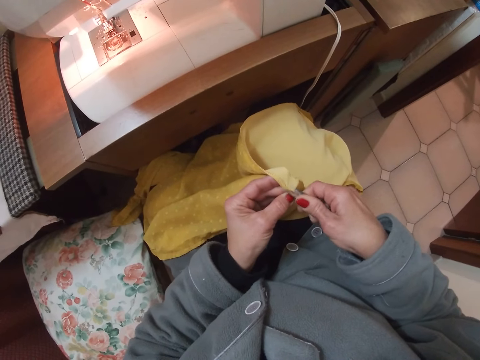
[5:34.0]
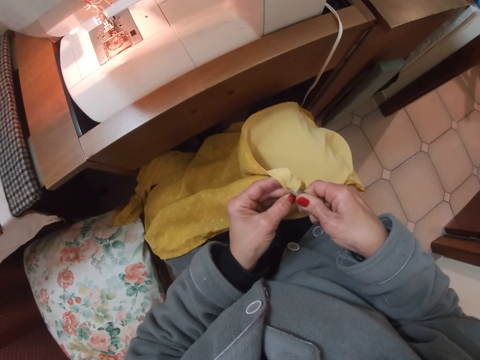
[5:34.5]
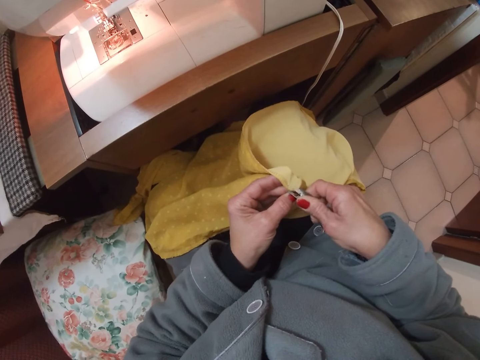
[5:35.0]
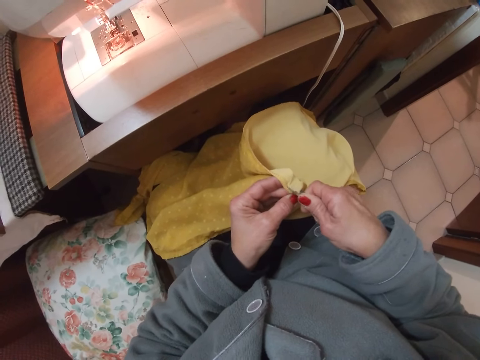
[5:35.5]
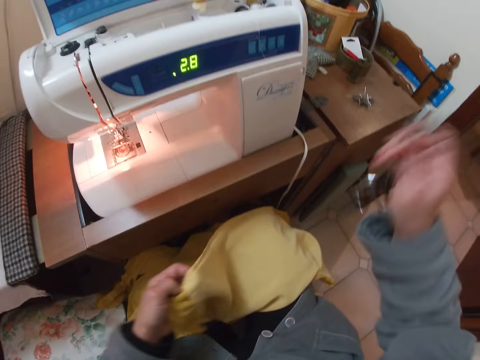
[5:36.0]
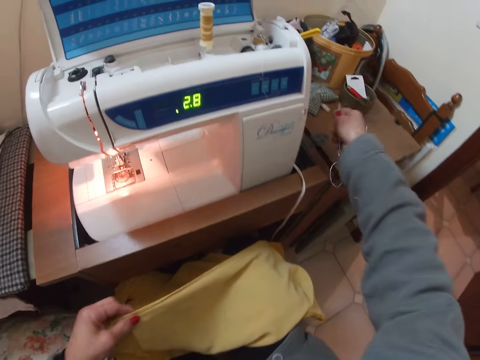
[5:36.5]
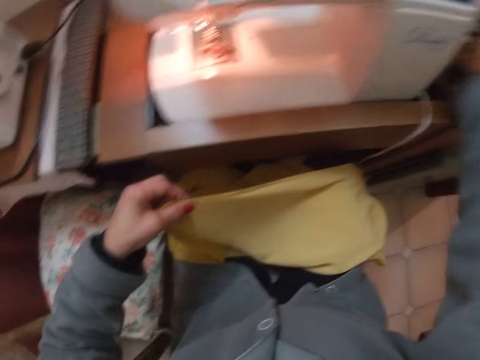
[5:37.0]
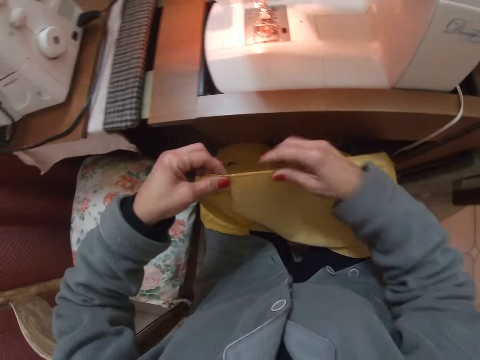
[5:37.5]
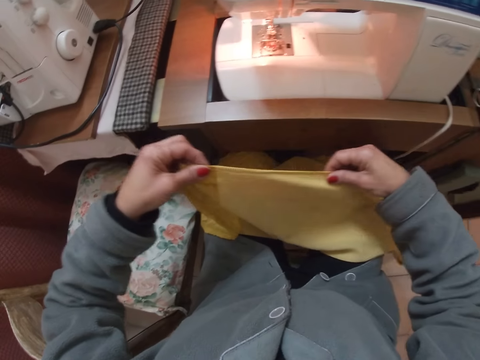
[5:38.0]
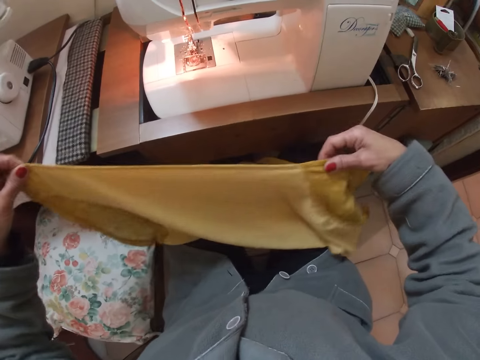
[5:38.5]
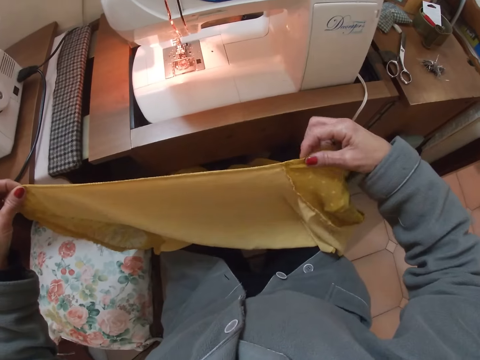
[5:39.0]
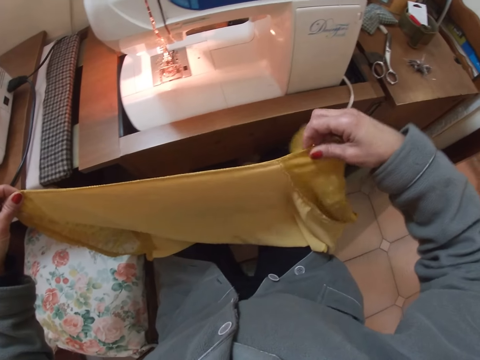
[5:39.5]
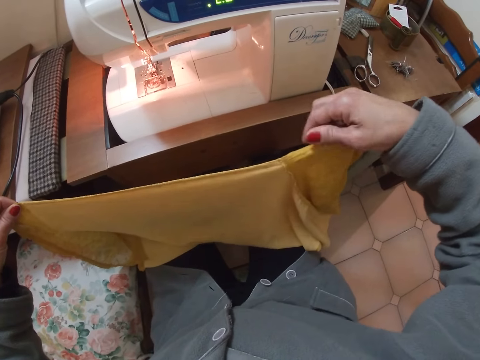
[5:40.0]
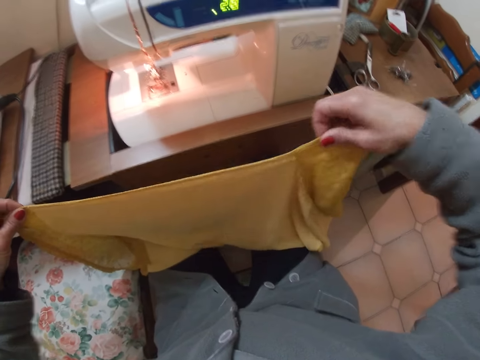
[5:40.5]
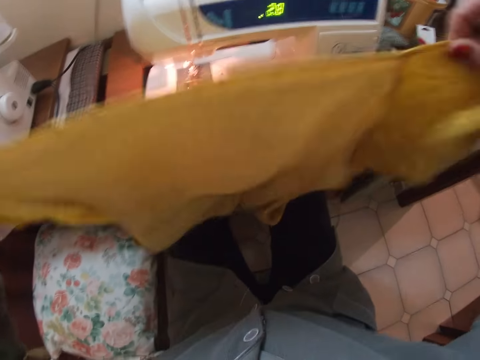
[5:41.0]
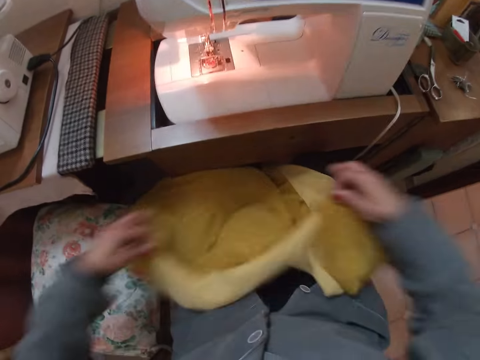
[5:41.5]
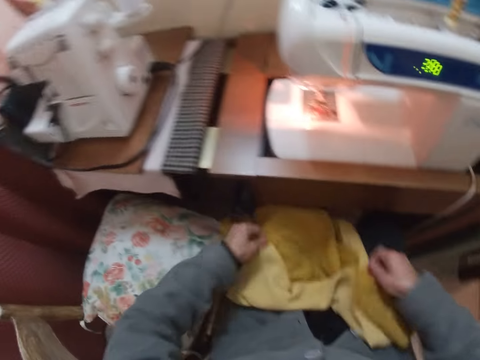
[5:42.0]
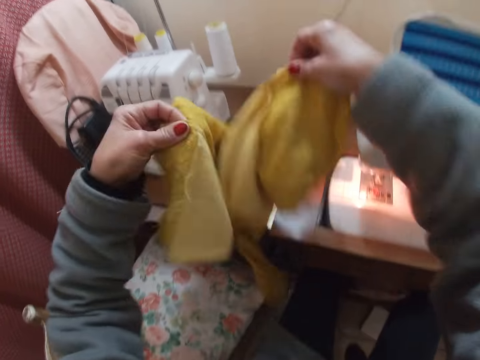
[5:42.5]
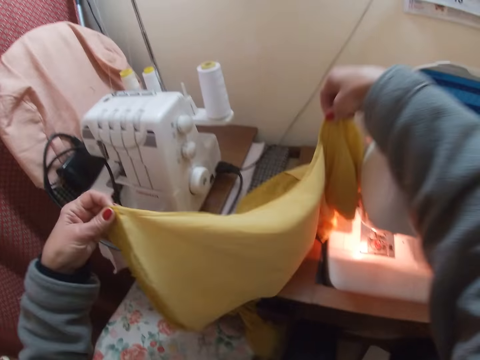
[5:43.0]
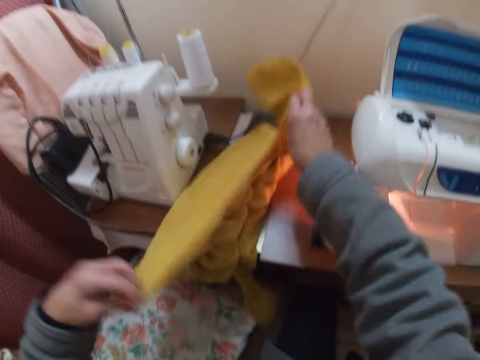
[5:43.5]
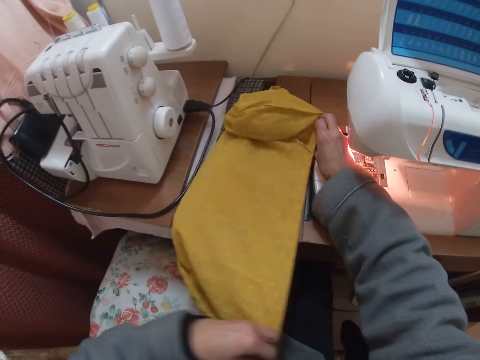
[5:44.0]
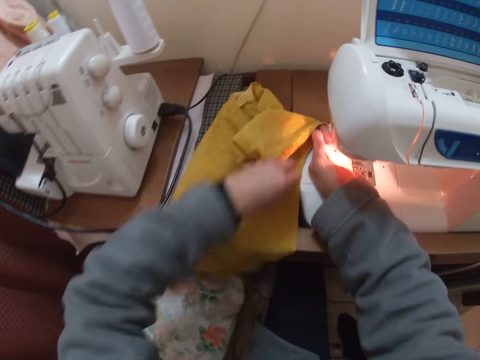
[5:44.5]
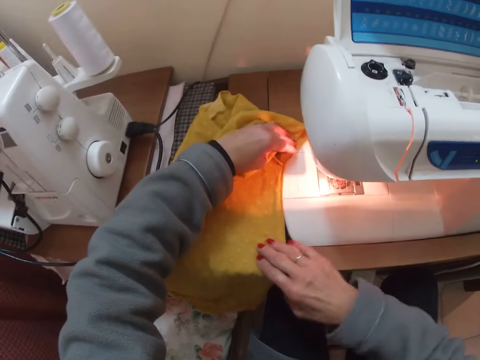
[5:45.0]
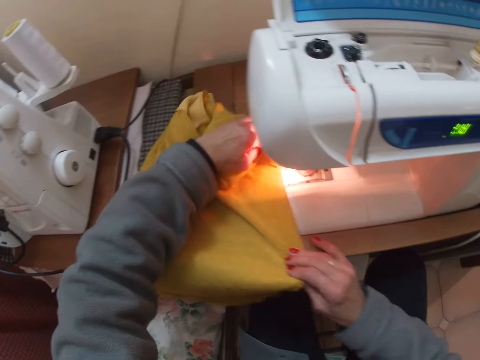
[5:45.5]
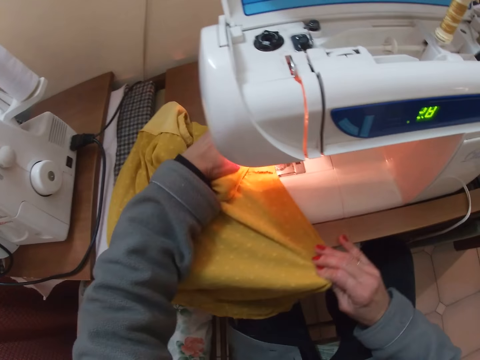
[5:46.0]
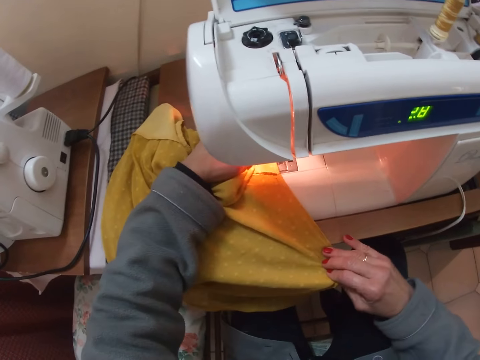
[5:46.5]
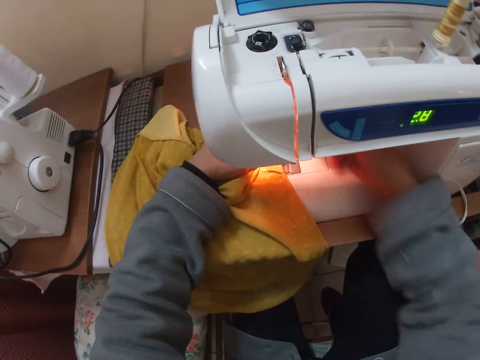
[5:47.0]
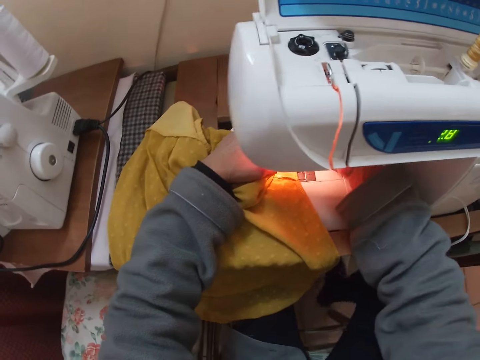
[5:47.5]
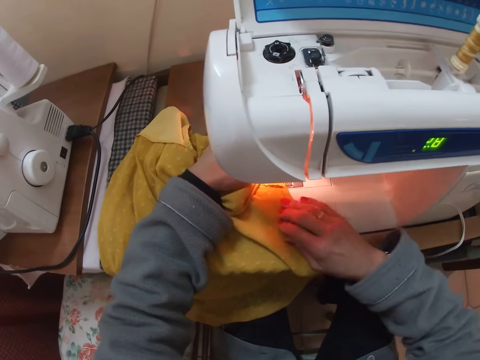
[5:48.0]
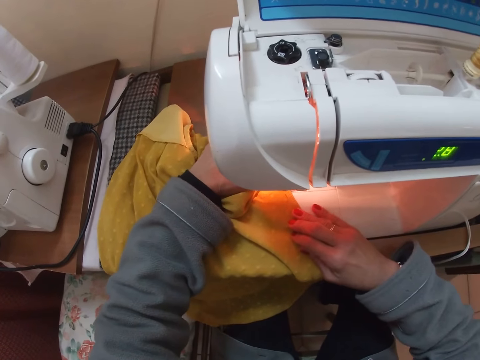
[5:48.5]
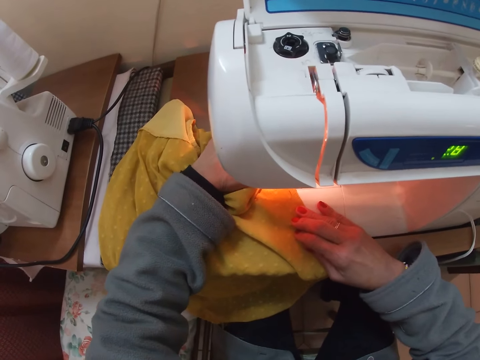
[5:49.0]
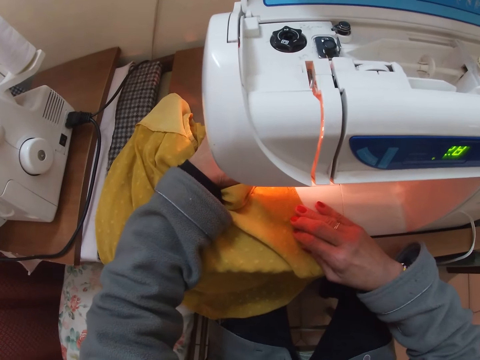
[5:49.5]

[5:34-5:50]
The camera wearer cuts the fabric with the scissors. They place the scissors on the table beside the machine. They hold the fabric with both hands. They align the edge of the side of the blouse. They spread the fabric. They put the fabric on his thighs and lift the fabric off his thighs. They put the fabric on the table. They hold the fabric with both hands. They place the blouse on the machine foot presser. They press the foot presser lever with her right hand. They adjust the blouse on the machine with both hands.

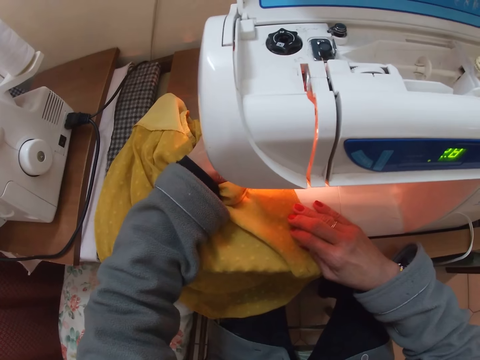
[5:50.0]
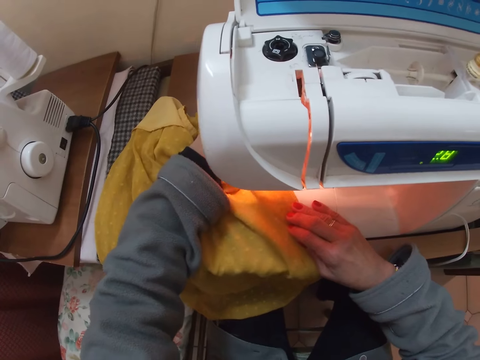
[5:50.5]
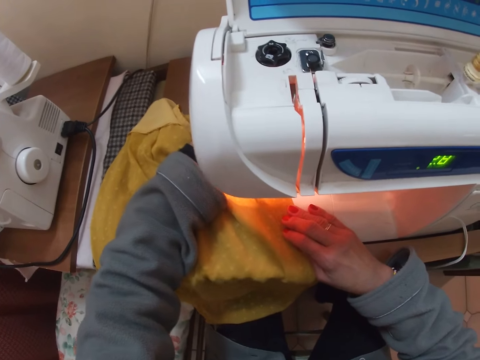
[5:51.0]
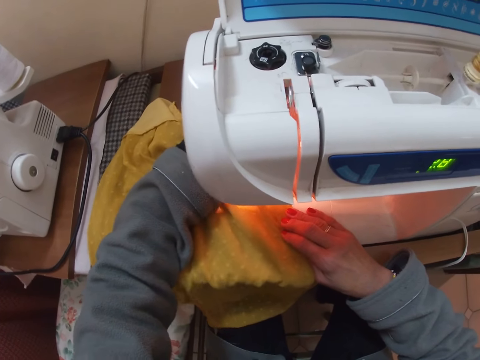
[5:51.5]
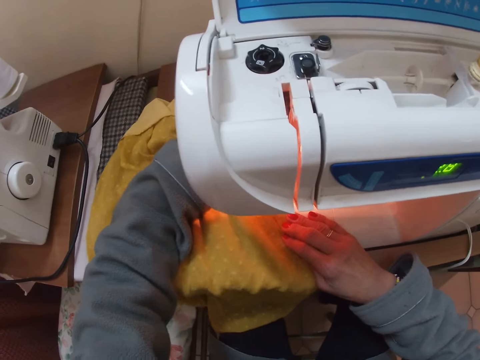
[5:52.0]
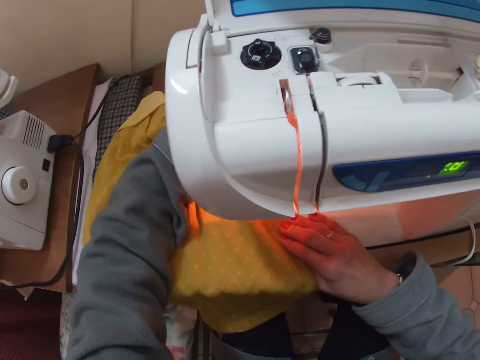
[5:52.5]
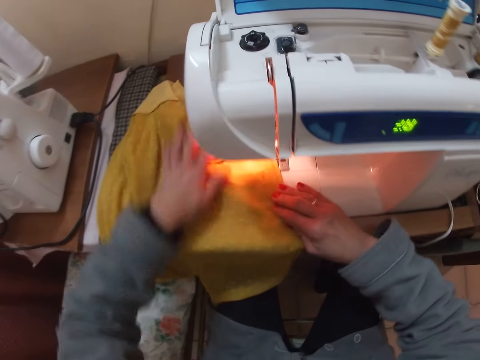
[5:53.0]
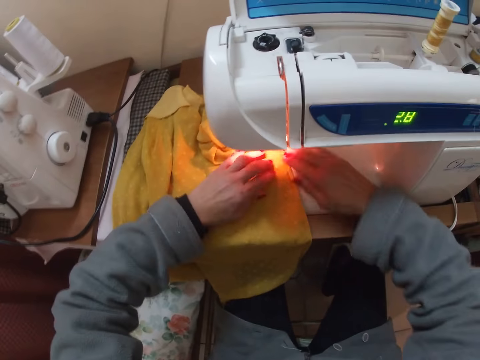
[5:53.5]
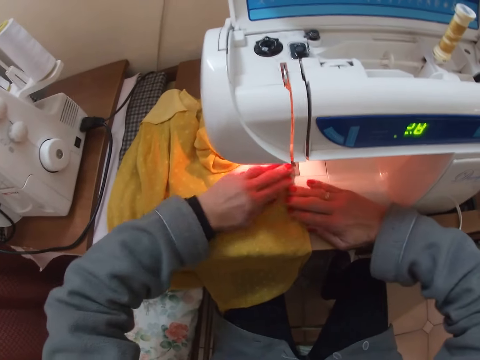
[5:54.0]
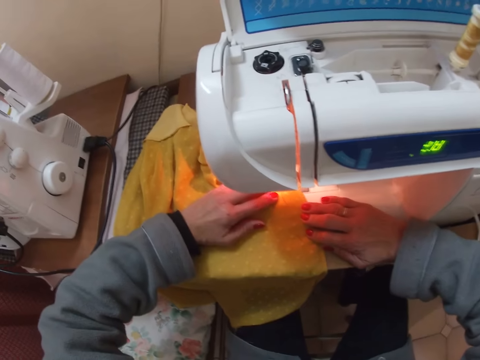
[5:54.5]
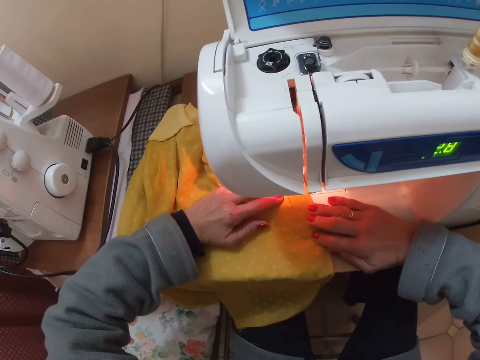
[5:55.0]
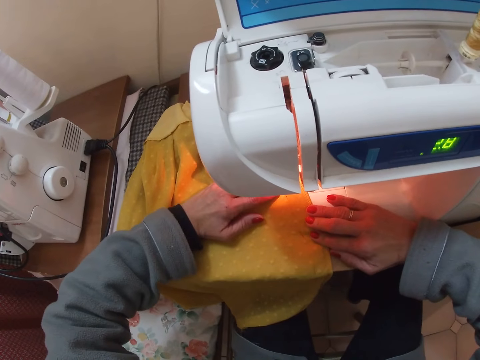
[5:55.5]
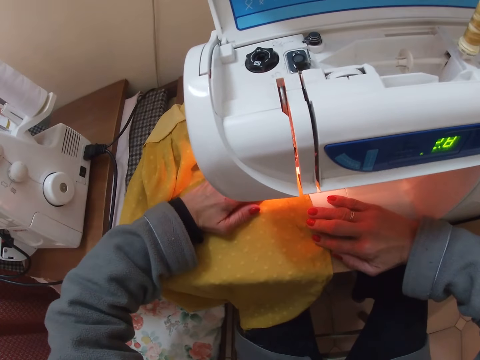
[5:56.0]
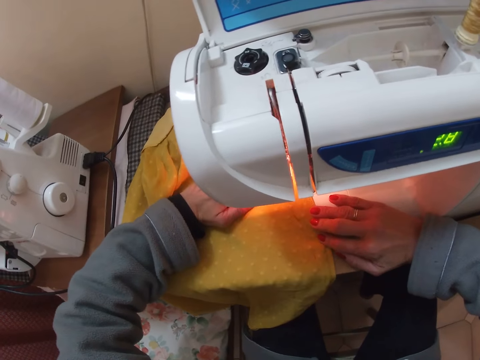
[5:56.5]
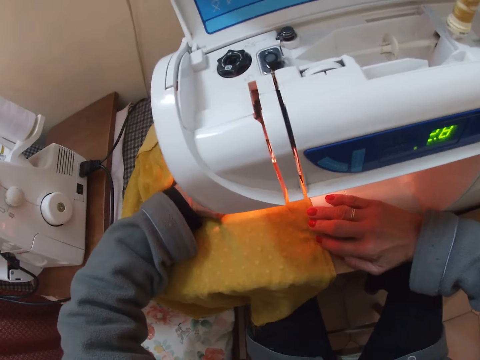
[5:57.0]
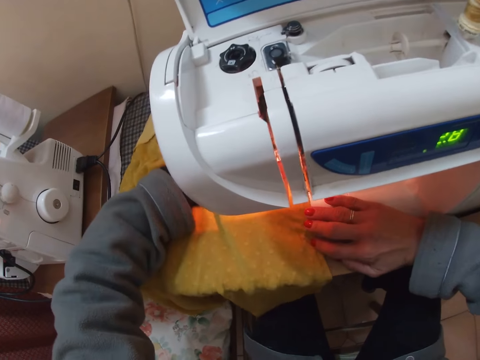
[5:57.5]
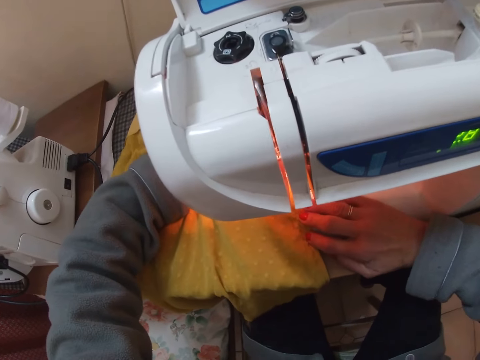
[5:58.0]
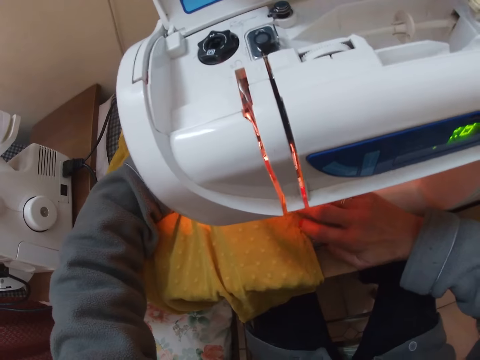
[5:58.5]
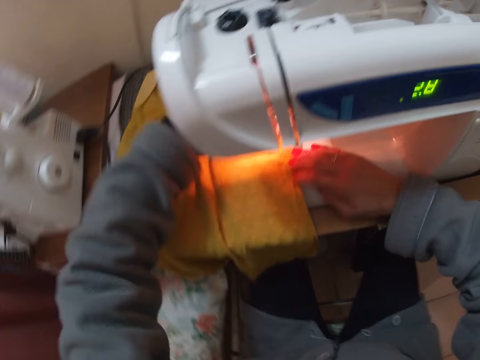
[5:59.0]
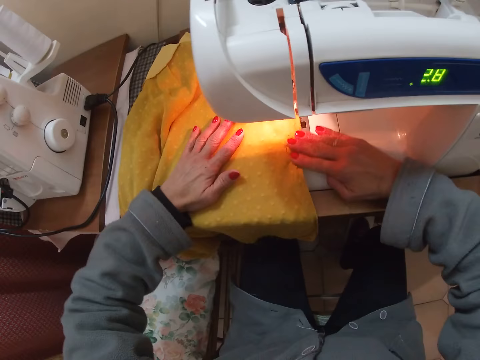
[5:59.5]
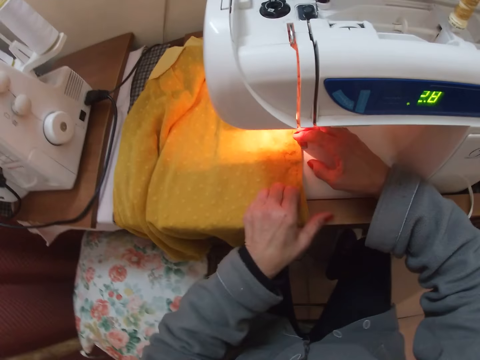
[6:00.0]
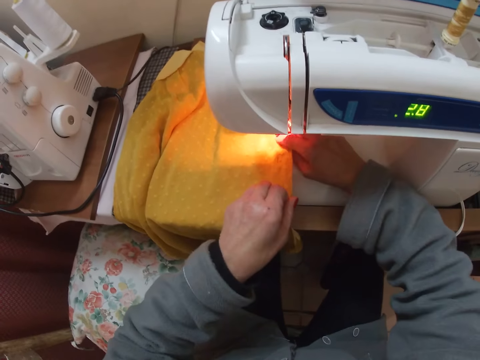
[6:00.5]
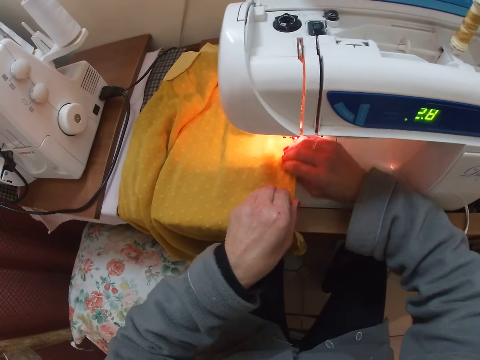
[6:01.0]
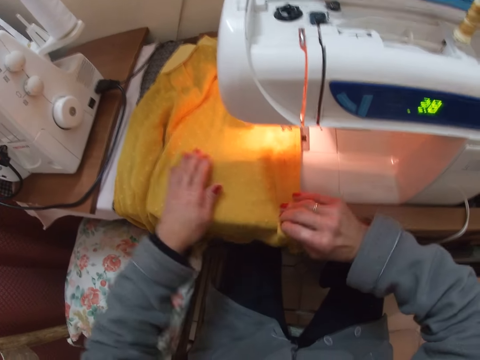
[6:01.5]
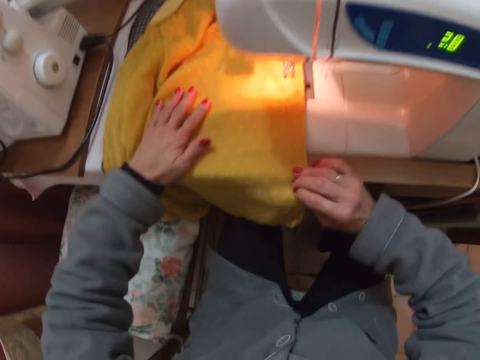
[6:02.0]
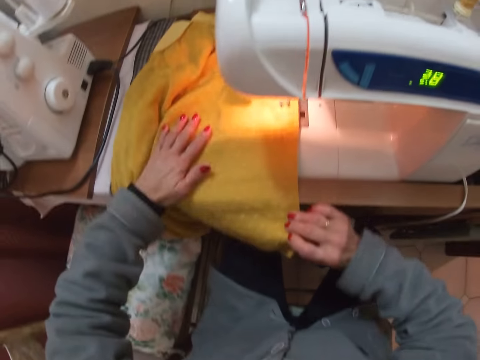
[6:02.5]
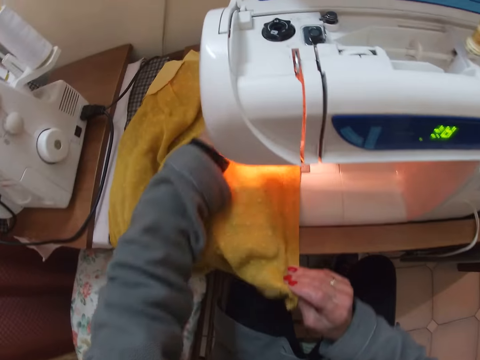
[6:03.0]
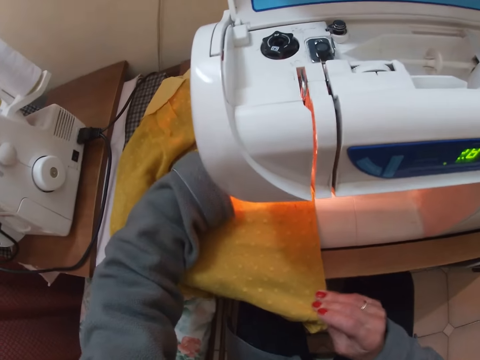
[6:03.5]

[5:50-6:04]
The camera wearer sews the fabric or blouse with the sewing machine. She adjusts the blouse on the machine with both hands. She sews the blouse. She adjusts the edge of the blouse on the machine with her right hand. She lifts the fabric and spreads the fabric.
